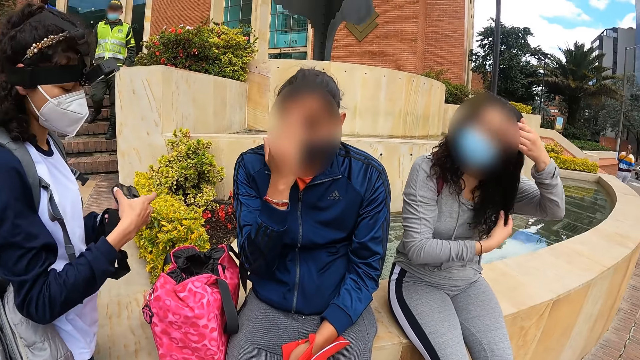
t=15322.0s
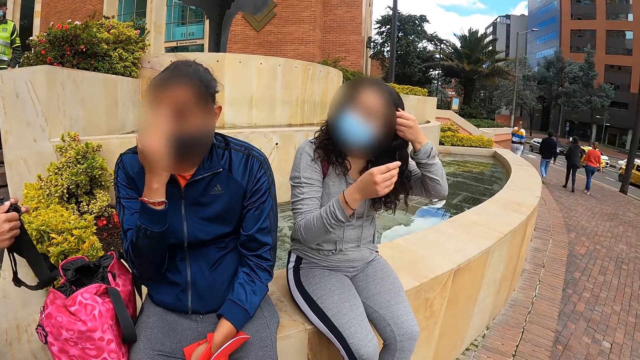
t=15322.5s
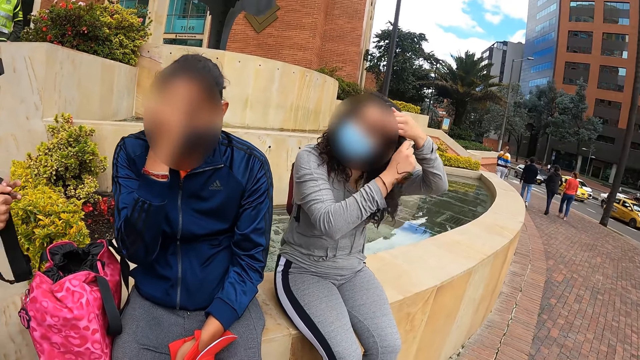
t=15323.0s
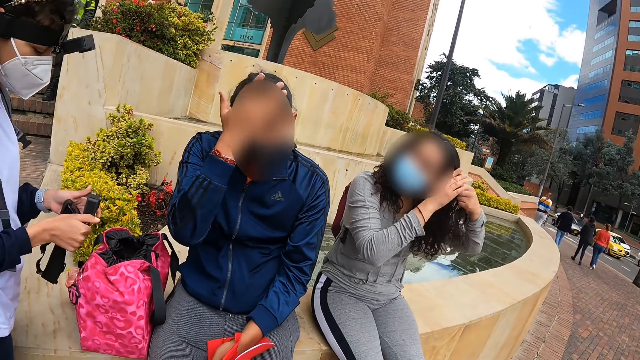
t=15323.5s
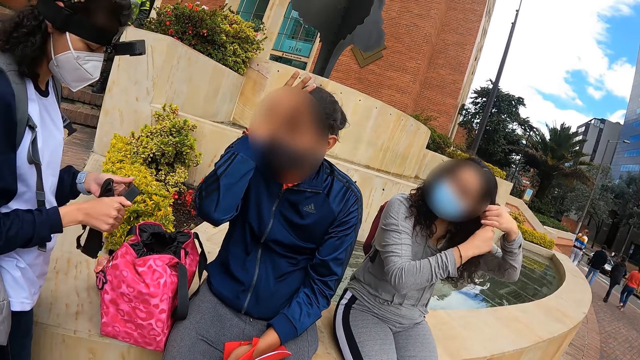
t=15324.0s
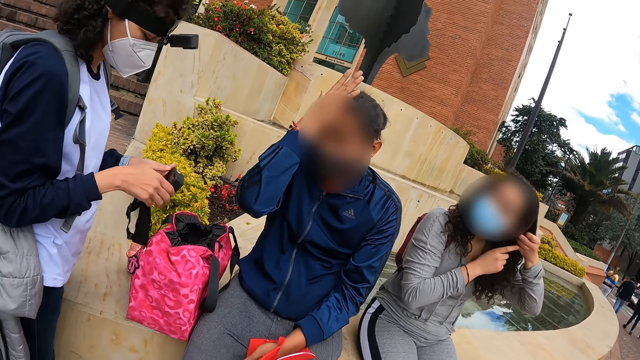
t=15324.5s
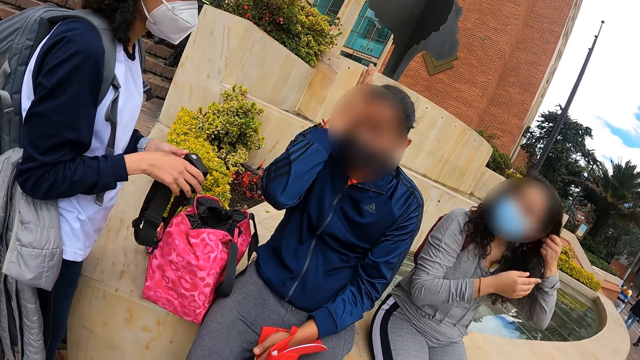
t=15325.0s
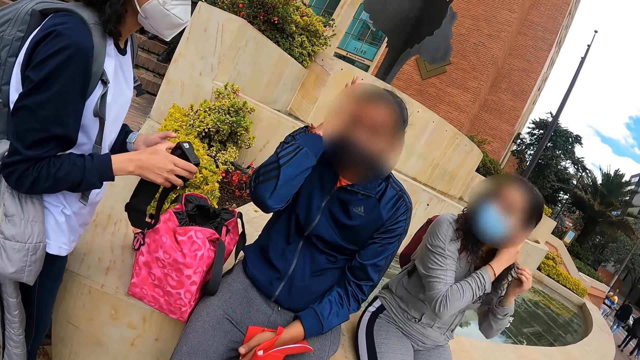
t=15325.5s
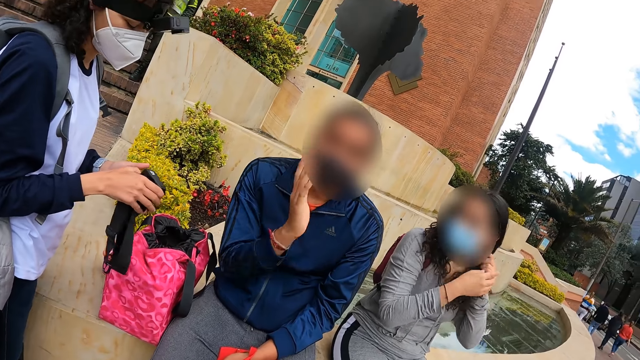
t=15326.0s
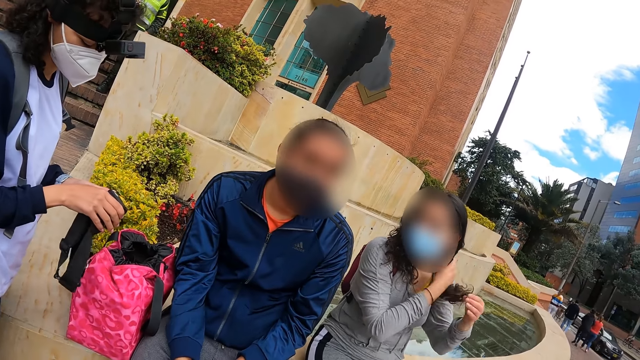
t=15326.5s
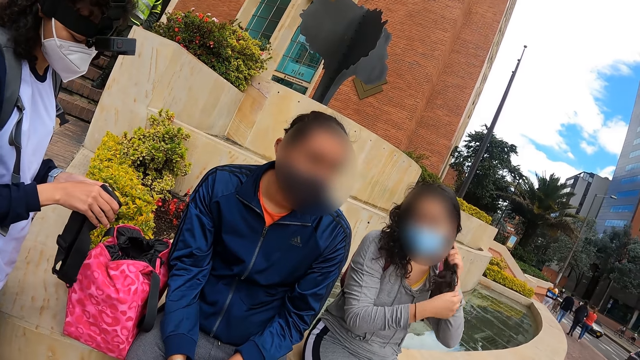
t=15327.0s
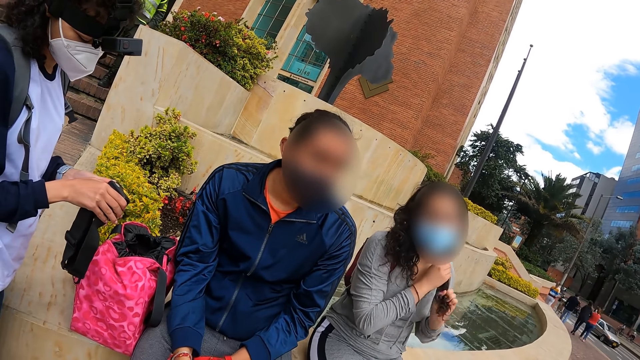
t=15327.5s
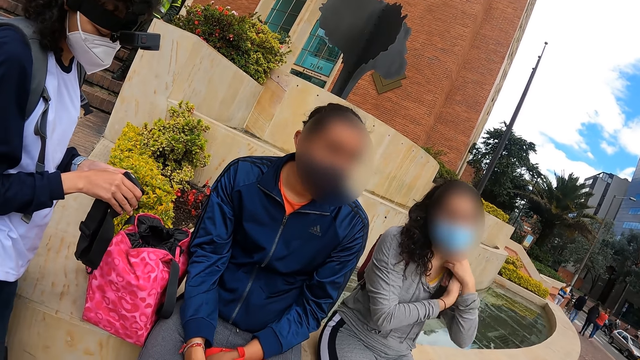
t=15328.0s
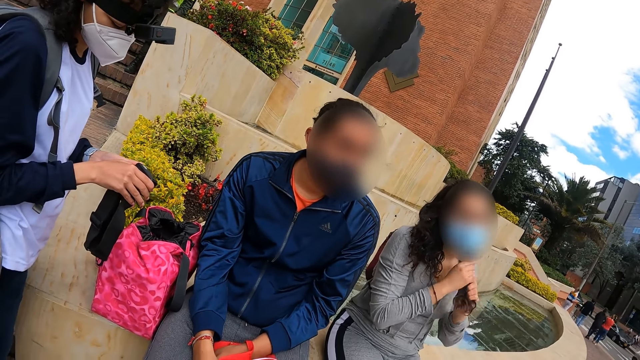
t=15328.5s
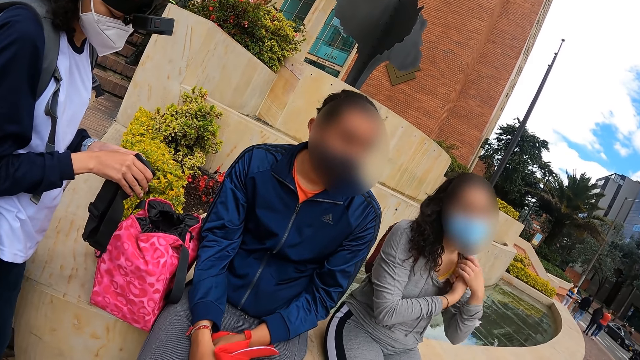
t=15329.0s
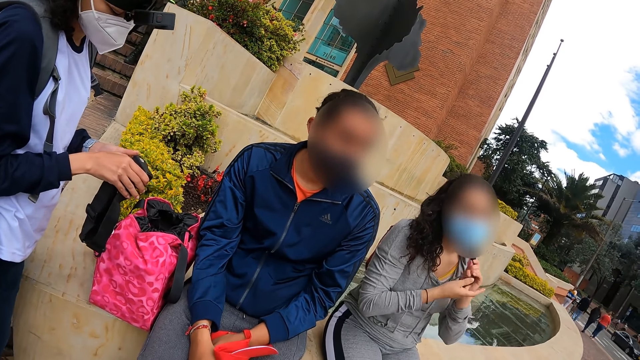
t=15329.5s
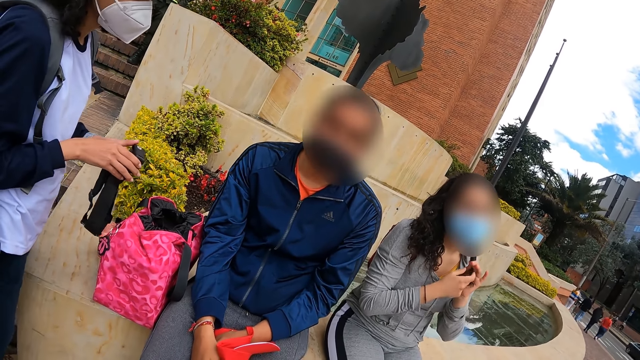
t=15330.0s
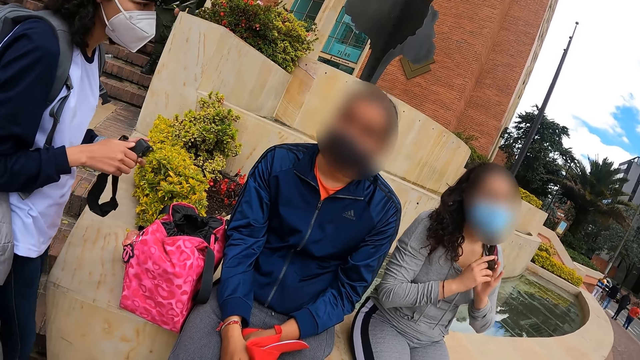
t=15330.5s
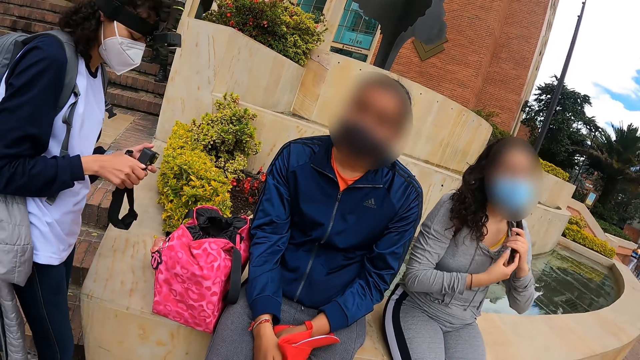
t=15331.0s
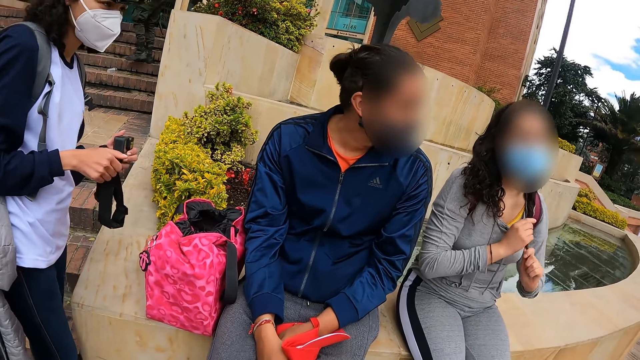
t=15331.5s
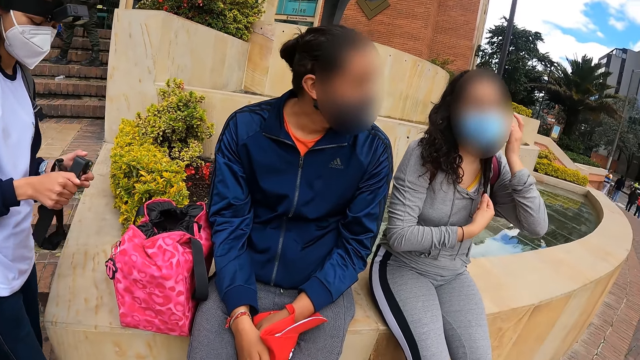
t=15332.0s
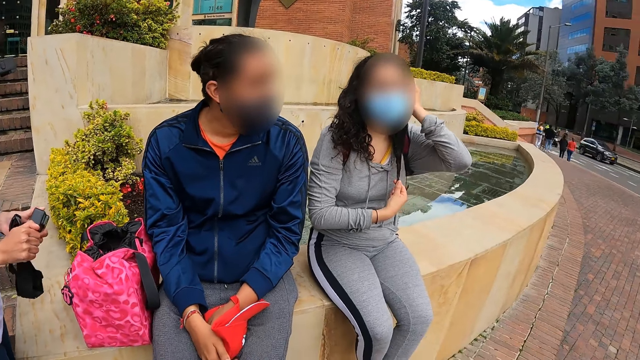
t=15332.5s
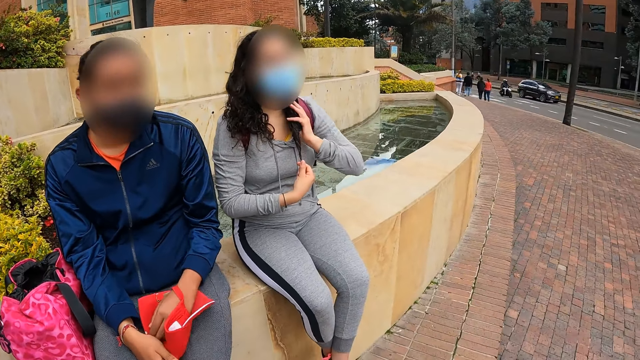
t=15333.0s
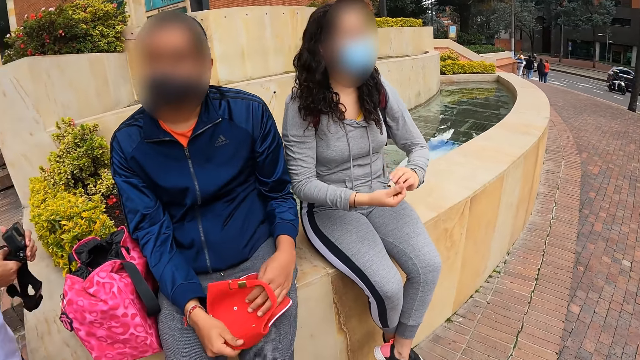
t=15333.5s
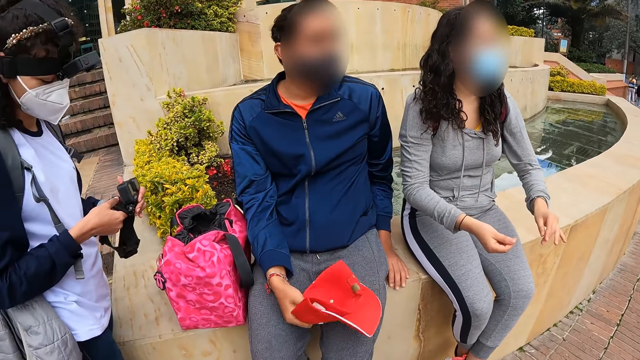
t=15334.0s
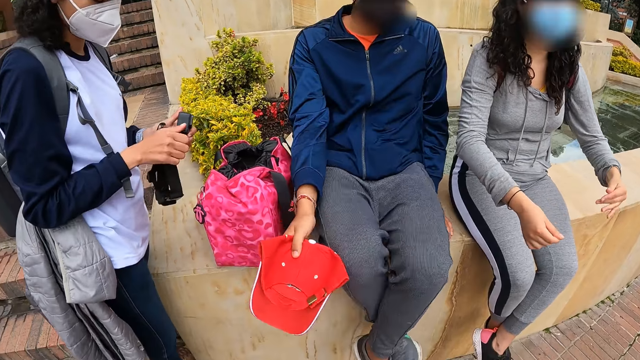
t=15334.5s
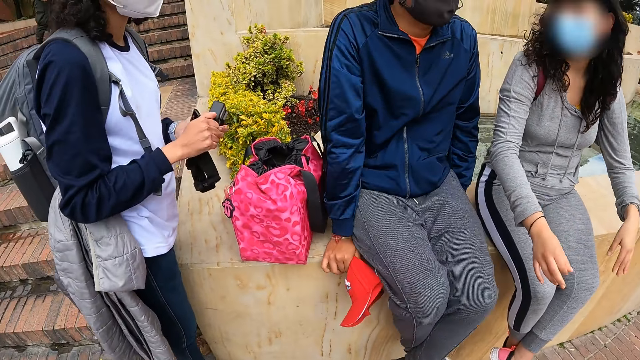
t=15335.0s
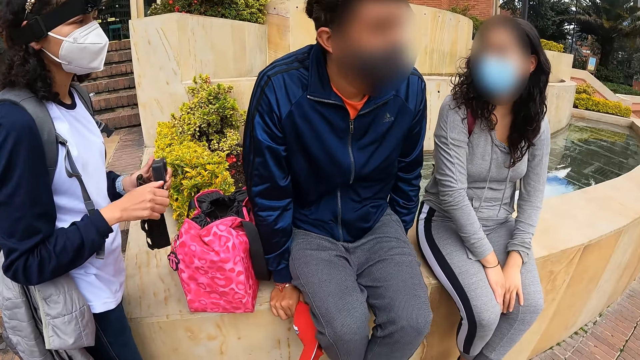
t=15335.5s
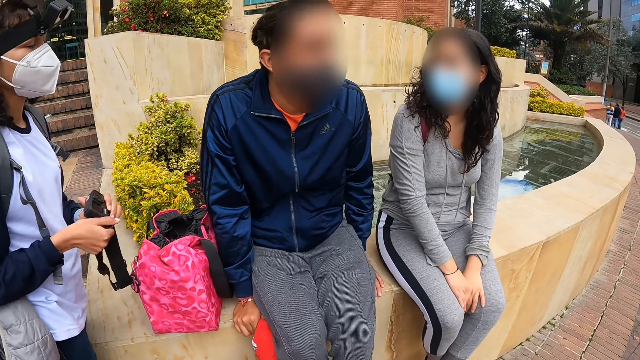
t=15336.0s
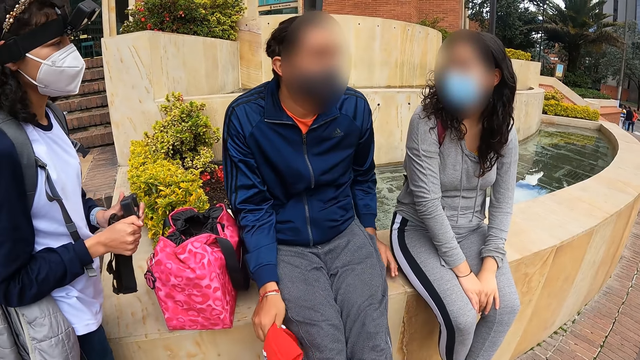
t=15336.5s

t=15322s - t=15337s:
A woman straightens her hair with both hands. The camera wearer looks around. Another woman sets the camera with both hands, adjusts the camera, and winds the camera with her left hand. The camera wearer looks around. A man places his left hand on the pavement and adjusts his sitting position on the pavement.

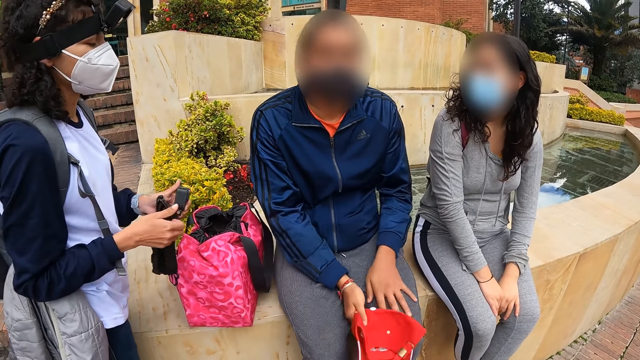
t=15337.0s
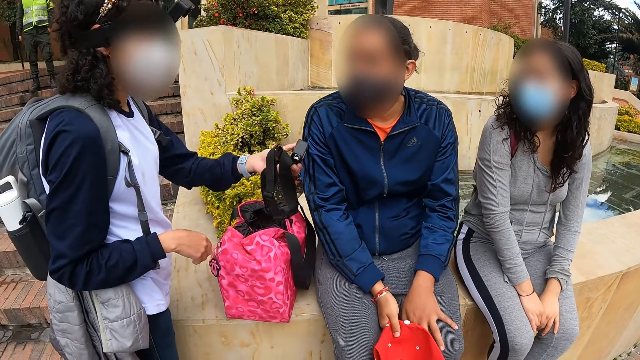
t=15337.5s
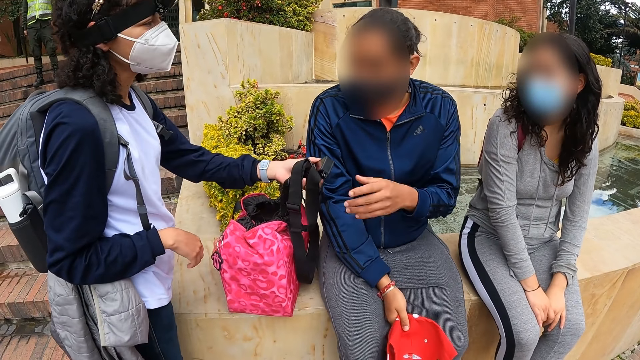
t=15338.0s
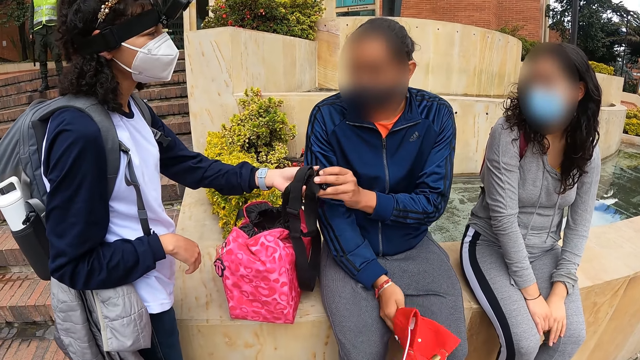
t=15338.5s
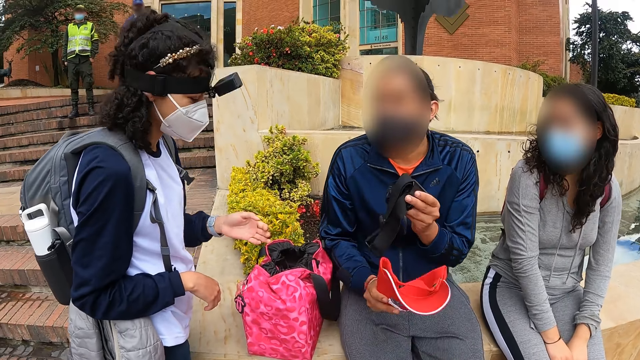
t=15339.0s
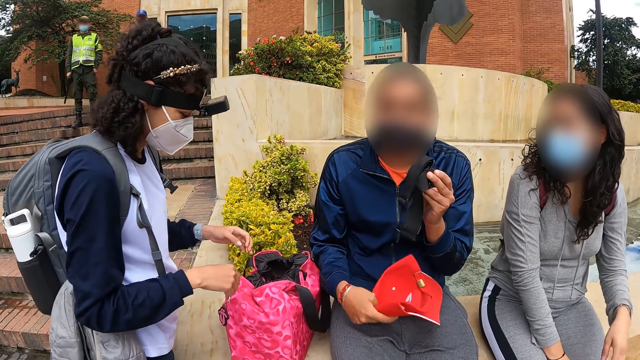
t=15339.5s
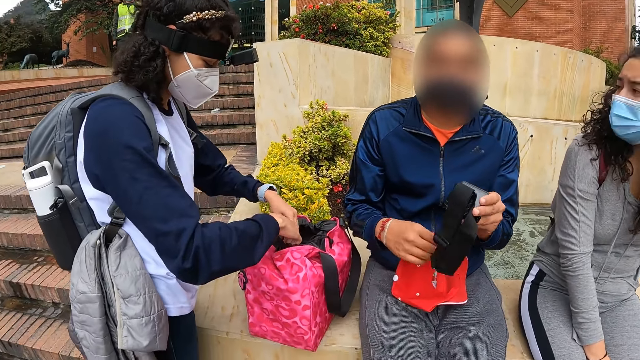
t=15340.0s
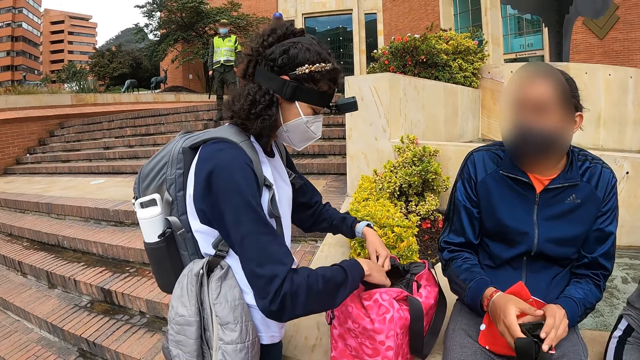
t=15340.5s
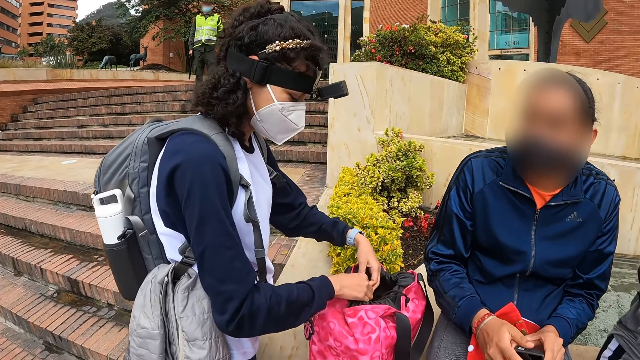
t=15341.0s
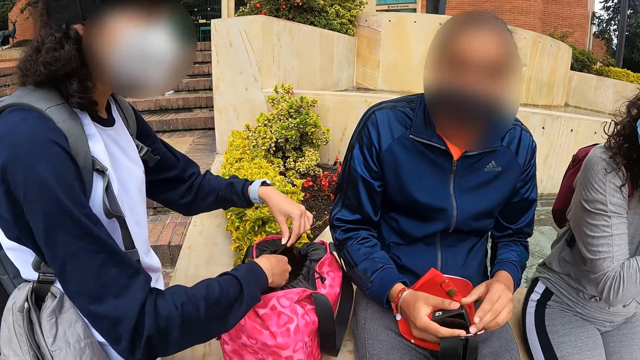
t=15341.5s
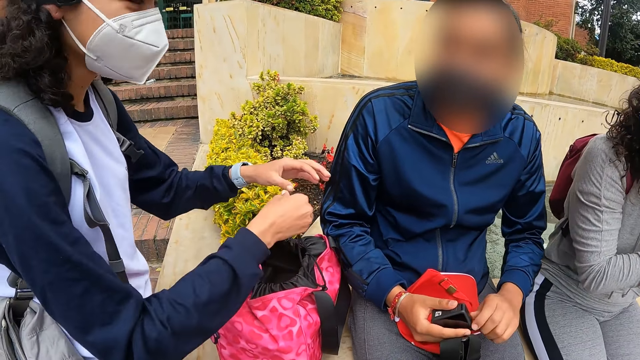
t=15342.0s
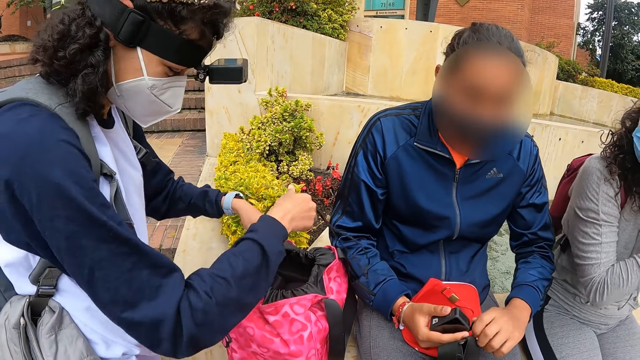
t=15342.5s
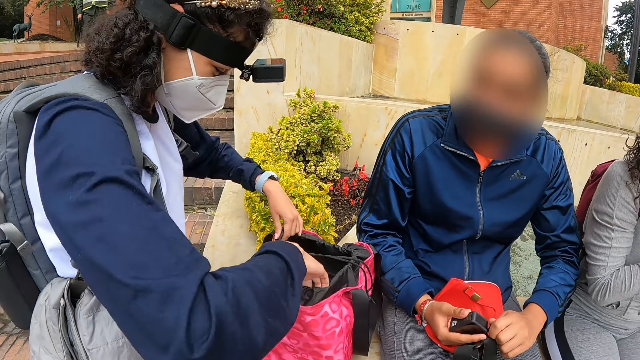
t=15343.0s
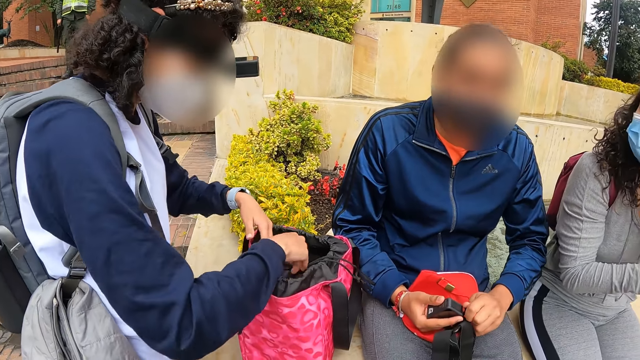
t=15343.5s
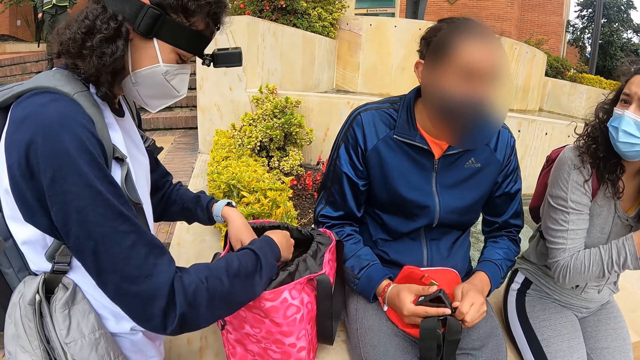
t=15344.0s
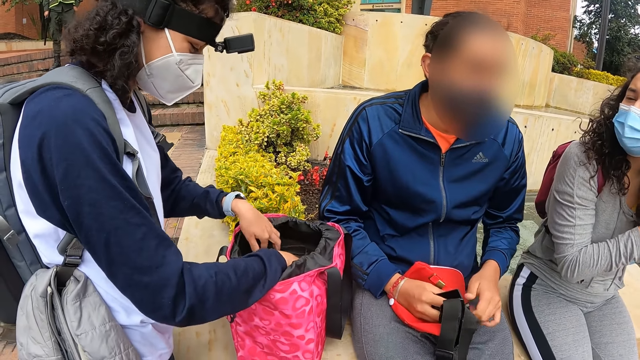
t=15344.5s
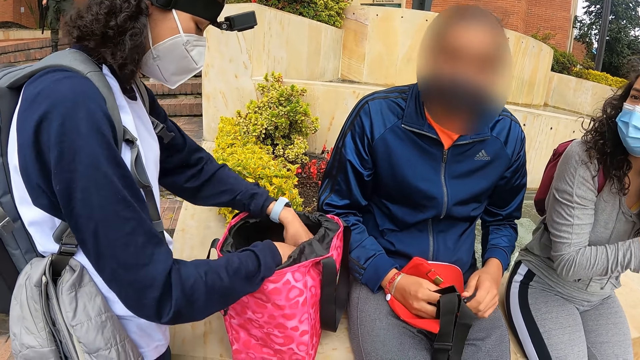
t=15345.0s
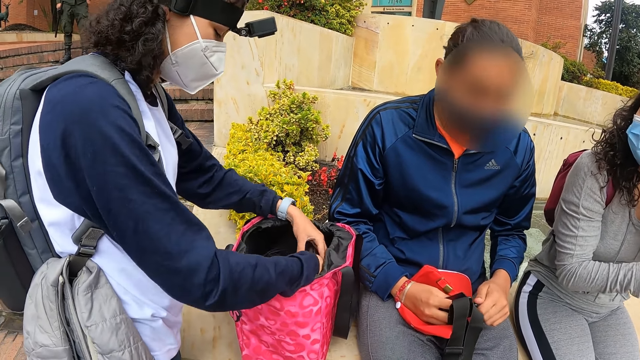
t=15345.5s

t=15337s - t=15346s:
A woman gives the camera to a man with her left hand. The man collects the camera from the woman with his left hand. The woman dips both hands inside the bag on the pavement. The man puts a cap on the thighs. The man holds the camera with his left hand. The woman loosens the bag ropes with both hands. The man winds the camera with his left hand. The woman opens the bag. The man adjusts the camera. The woman picks the black box with both hands from the bag on the pavement.
